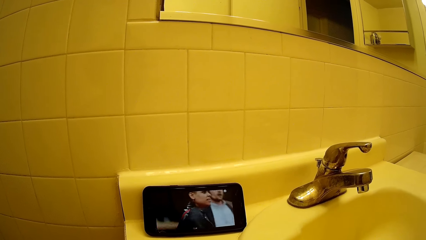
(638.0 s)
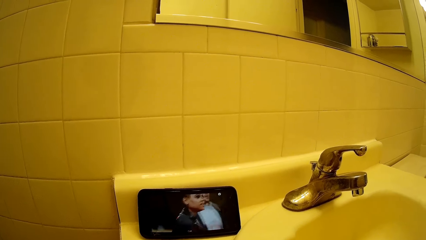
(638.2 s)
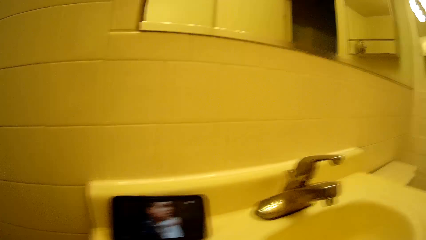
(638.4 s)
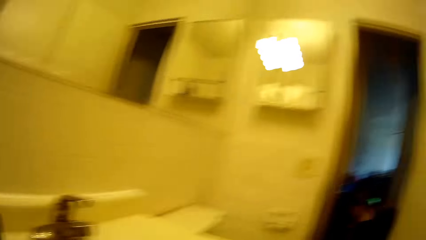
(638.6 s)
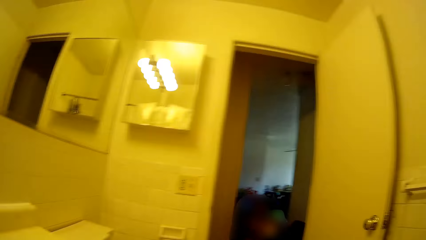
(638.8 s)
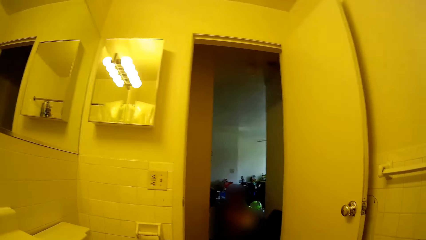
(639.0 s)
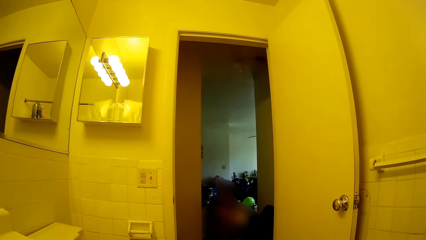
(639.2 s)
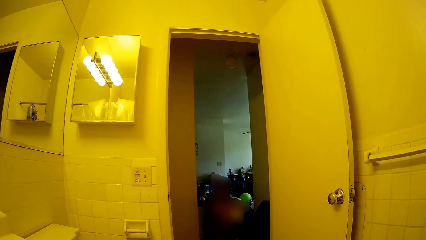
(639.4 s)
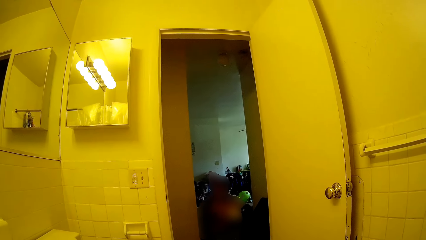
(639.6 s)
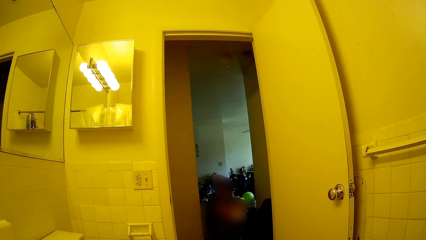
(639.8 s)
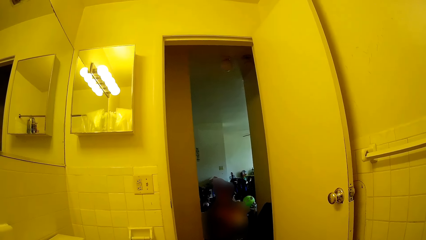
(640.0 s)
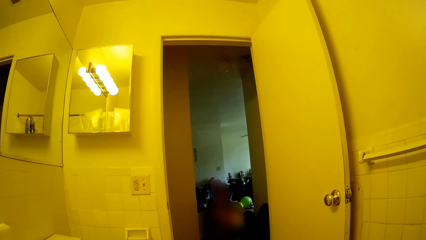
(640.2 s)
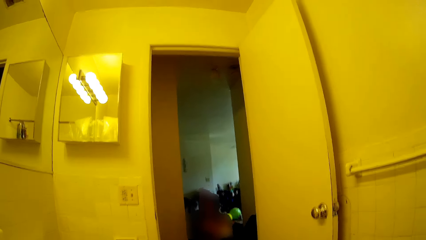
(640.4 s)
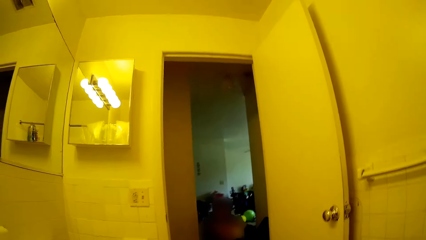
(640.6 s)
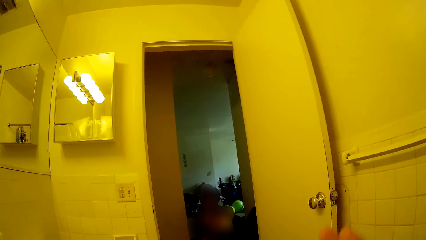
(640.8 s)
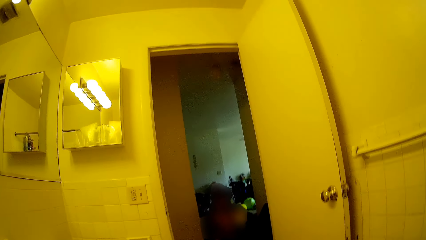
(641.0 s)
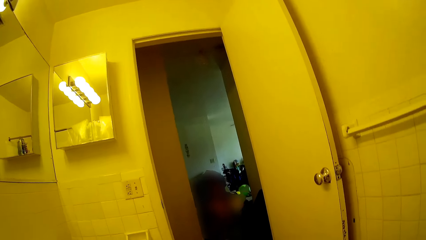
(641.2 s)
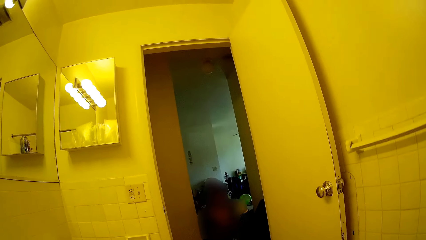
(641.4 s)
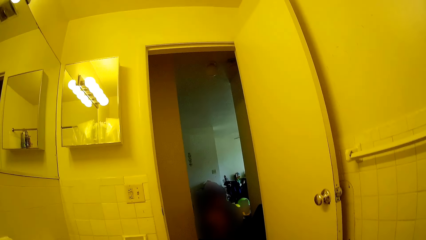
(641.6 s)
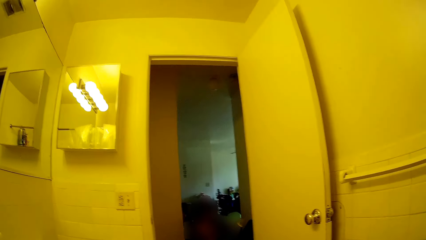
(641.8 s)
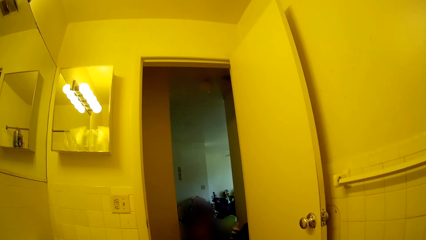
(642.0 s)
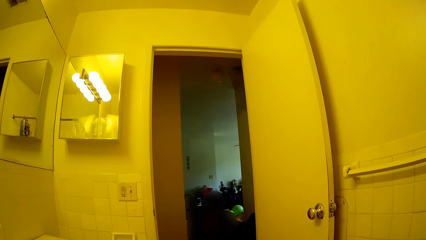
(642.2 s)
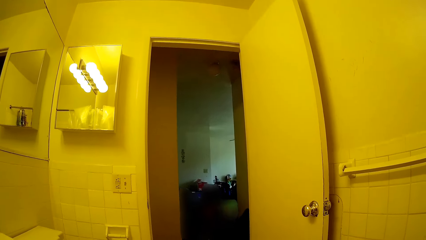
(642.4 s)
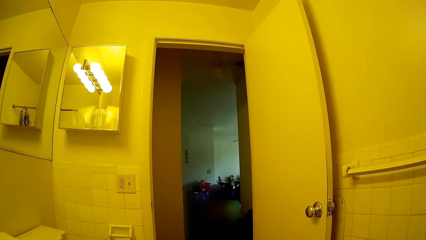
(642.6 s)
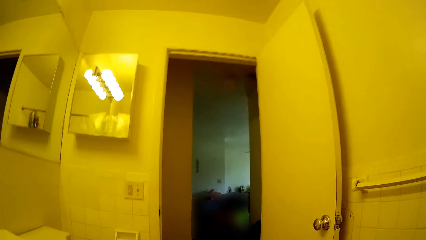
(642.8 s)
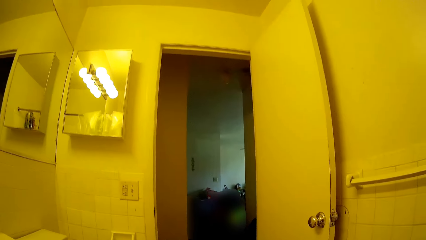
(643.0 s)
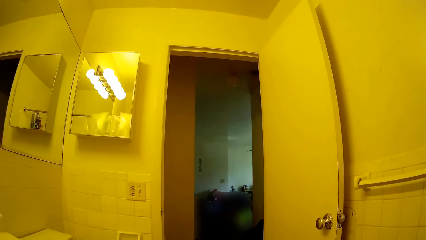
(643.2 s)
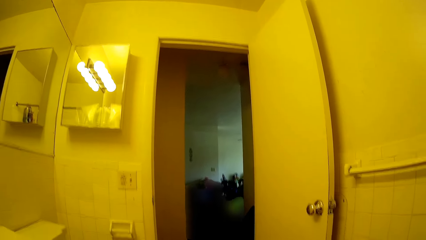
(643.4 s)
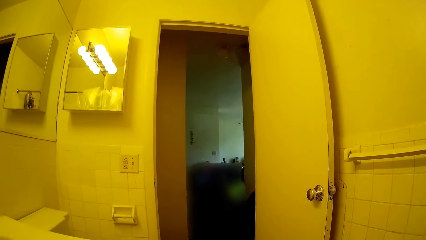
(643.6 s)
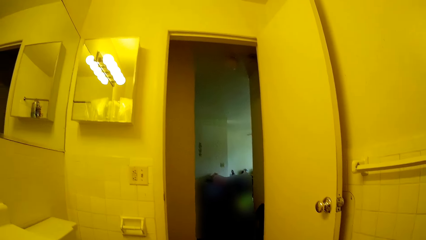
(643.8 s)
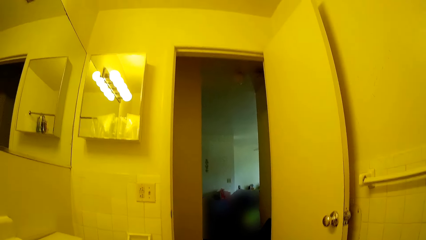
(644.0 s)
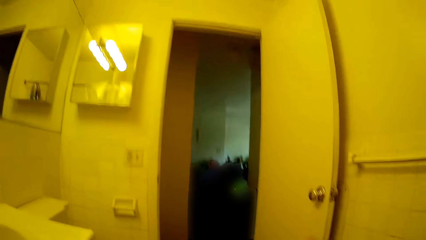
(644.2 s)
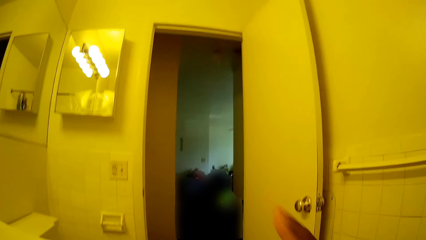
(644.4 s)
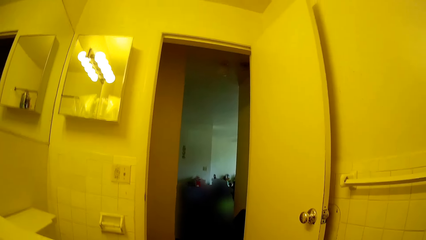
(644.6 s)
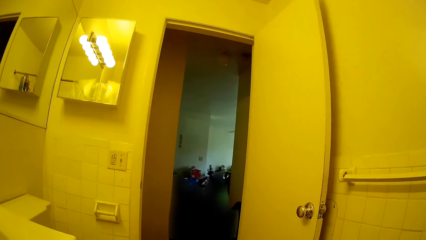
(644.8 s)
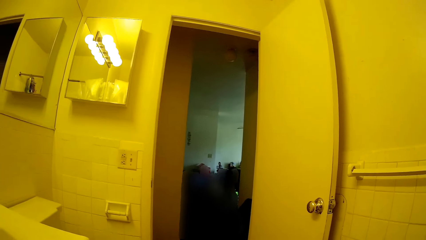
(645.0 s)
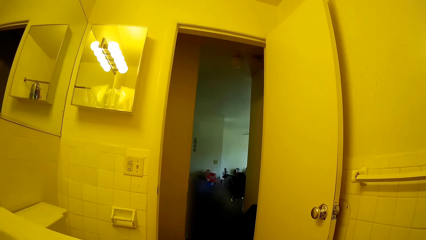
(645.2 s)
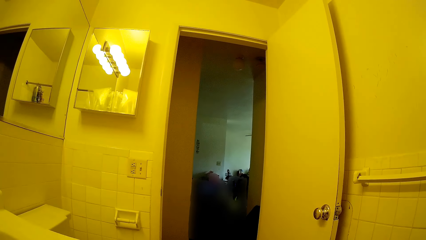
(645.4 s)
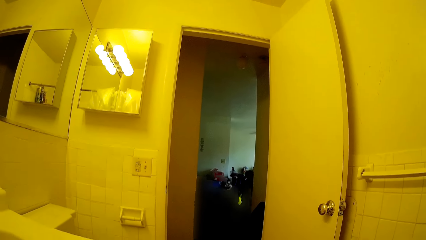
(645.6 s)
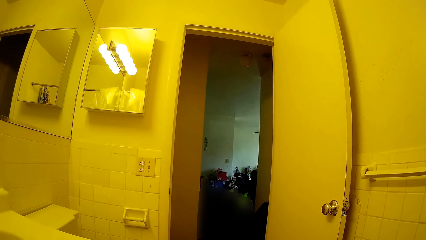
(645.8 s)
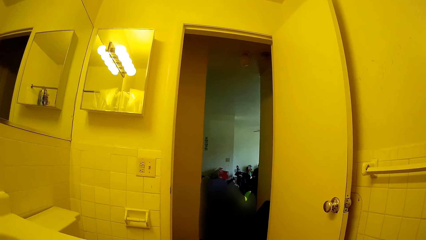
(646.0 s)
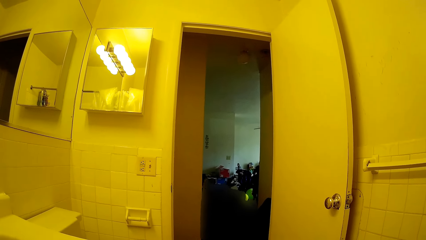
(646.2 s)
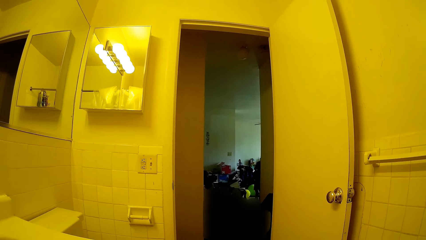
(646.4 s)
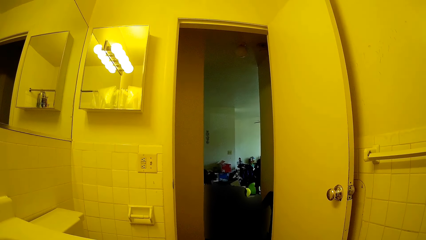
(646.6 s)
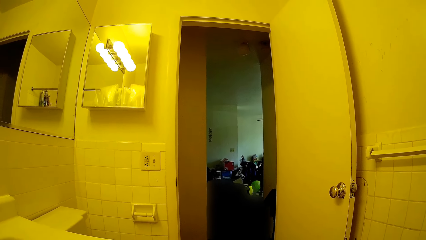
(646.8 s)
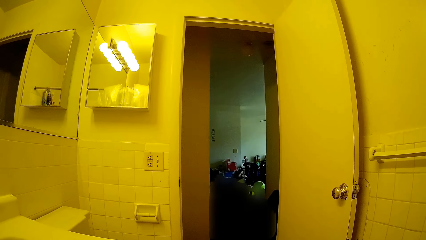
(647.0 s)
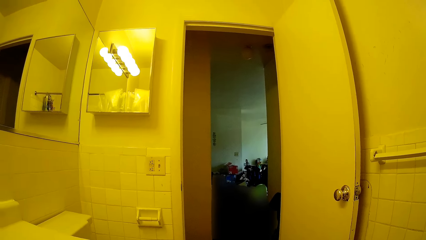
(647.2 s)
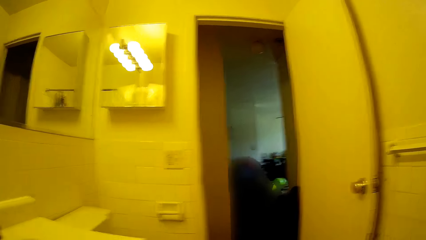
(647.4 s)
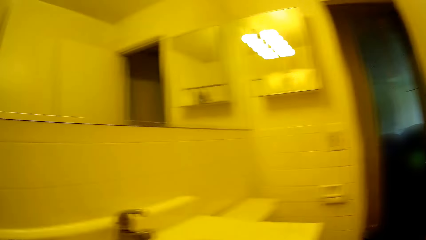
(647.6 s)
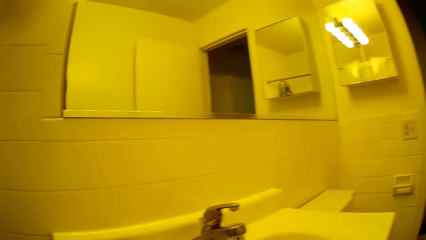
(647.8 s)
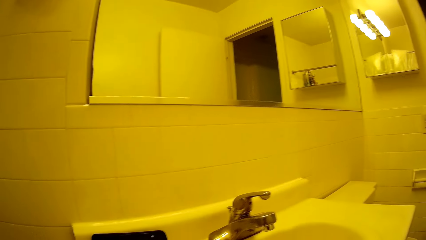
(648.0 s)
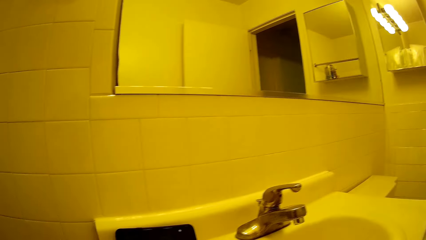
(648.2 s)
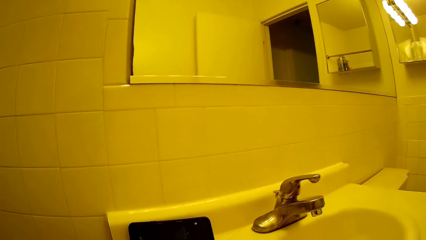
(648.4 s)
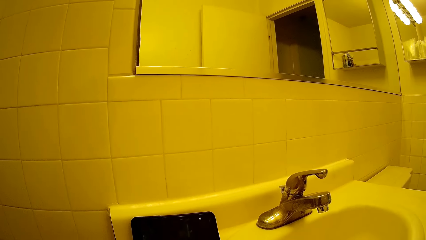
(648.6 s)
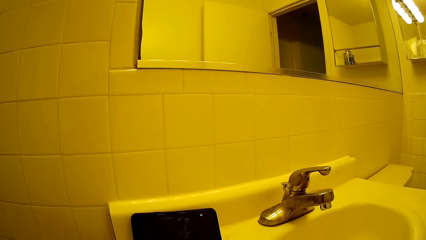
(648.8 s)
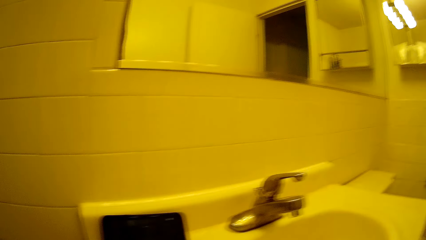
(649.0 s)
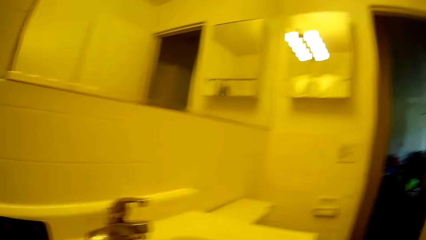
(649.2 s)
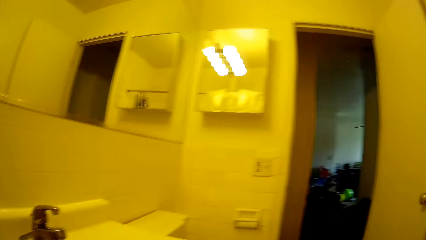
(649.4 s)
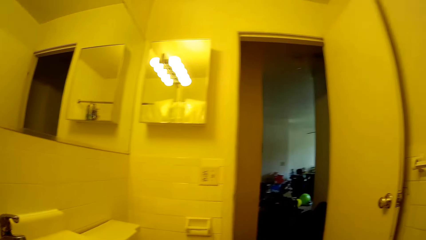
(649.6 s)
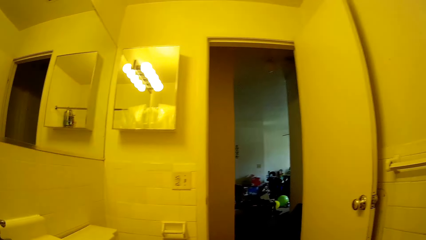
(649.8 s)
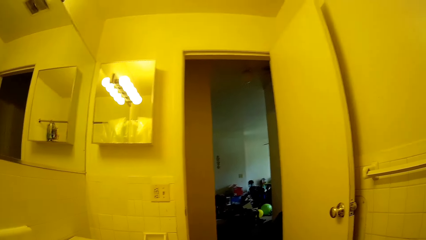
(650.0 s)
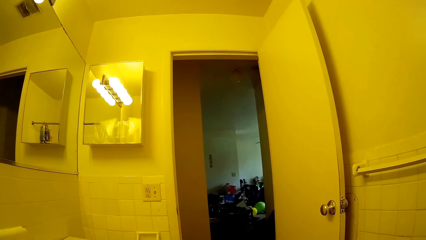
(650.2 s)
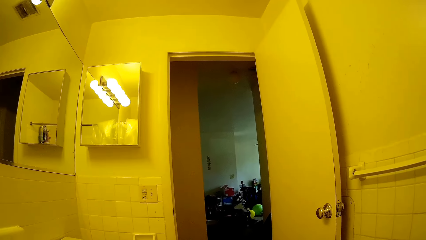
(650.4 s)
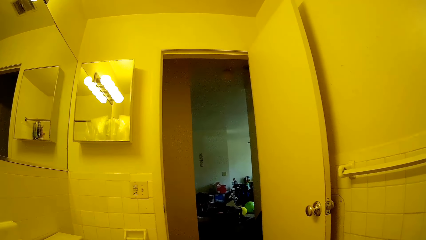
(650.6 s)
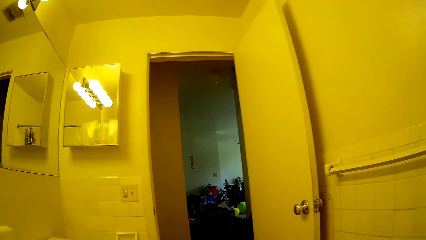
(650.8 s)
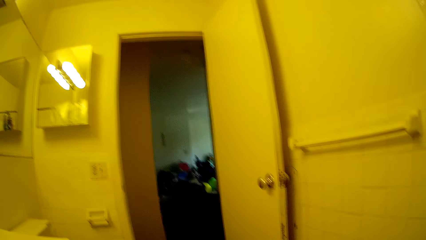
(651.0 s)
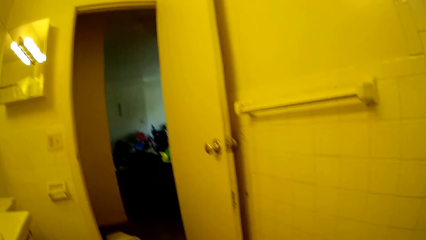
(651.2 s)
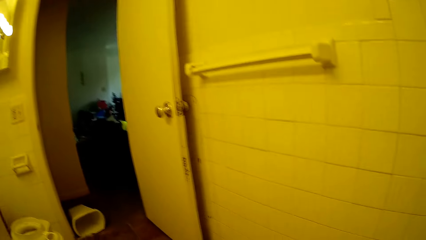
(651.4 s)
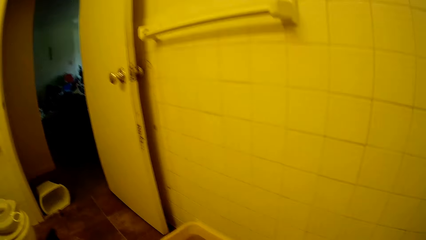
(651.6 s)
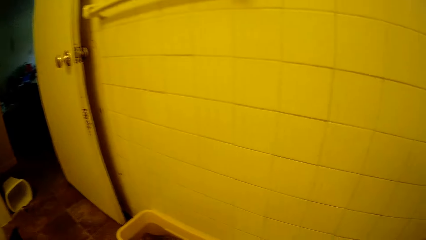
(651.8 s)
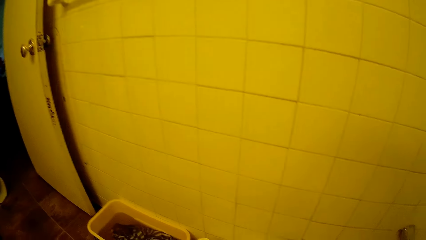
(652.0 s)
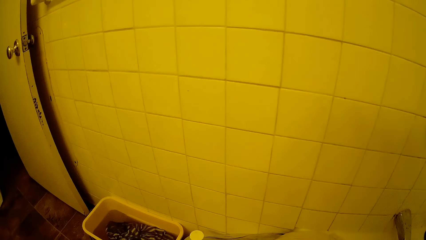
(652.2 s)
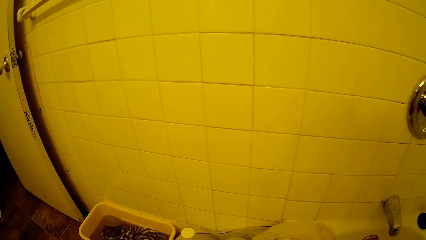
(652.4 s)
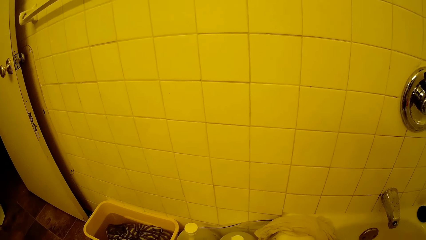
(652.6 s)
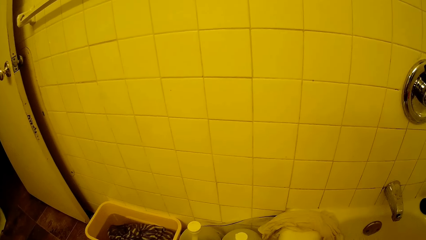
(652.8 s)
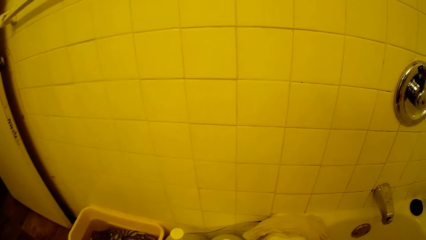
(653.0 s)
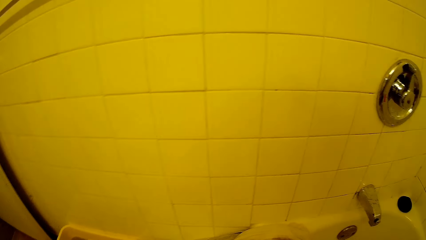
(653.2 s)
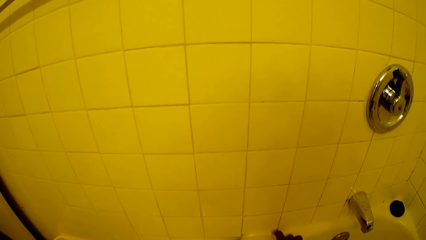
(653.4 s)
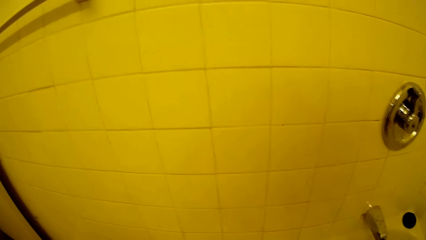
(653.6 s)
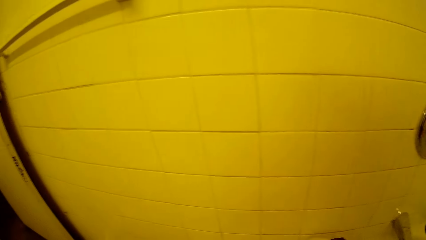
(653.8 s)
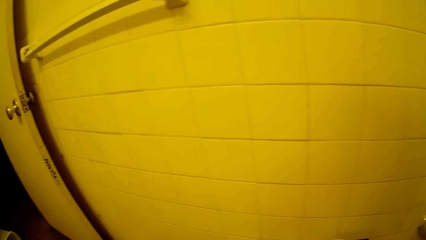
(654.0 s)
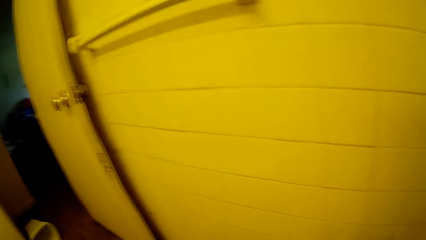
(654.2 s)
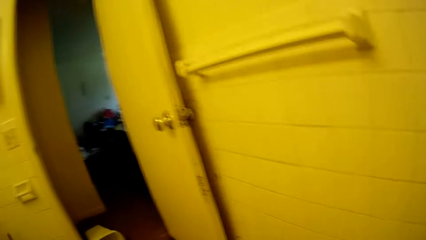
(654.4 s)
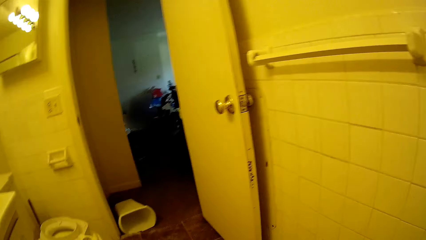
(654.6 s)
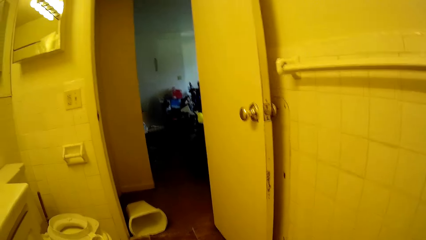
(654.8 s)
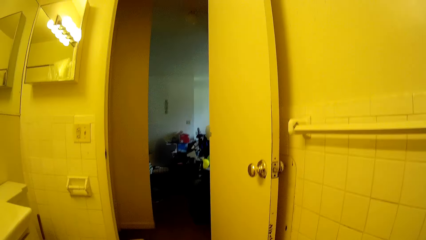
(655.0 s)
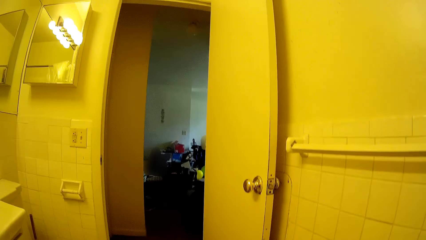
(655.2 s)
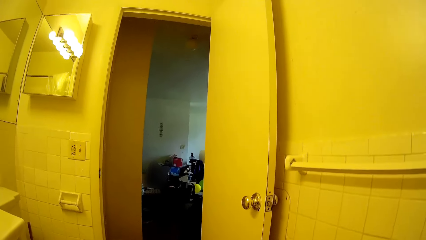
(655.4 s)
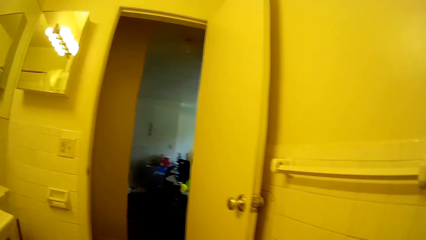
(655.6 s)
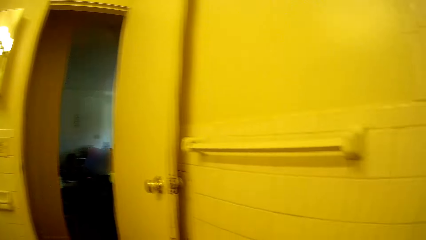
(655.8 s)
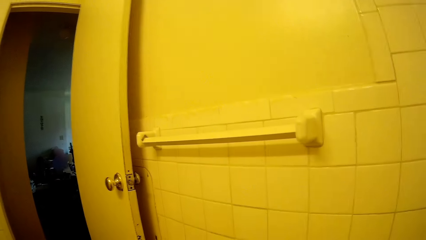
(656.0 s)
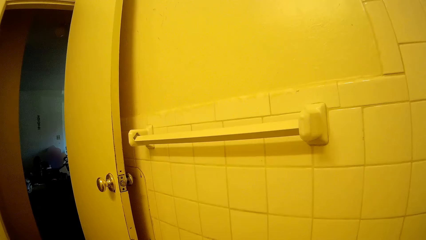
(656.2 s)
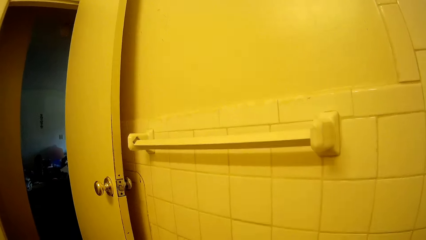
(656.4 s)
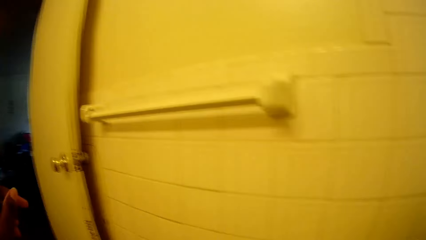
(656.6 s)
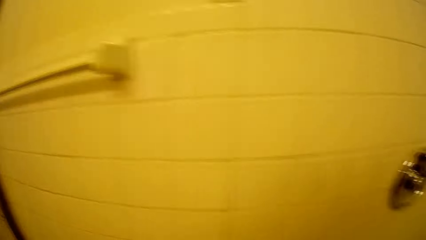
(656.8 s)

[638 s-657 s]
The camera wearer looks around. She interacts with the baby. She shouts. She looks around. She picks a cloth from a basin with her right hand.
